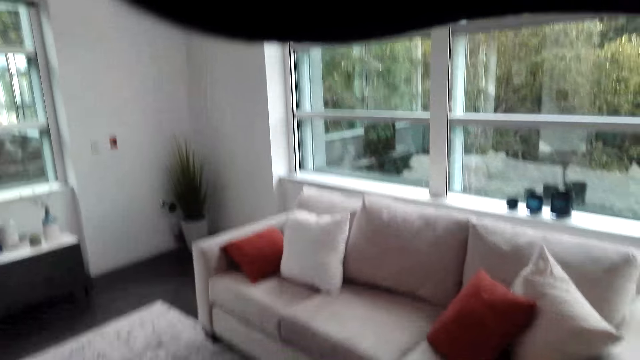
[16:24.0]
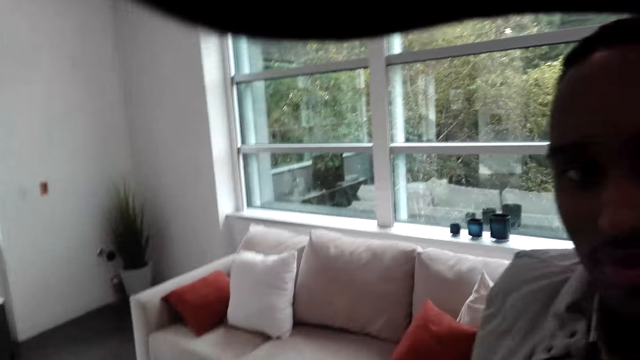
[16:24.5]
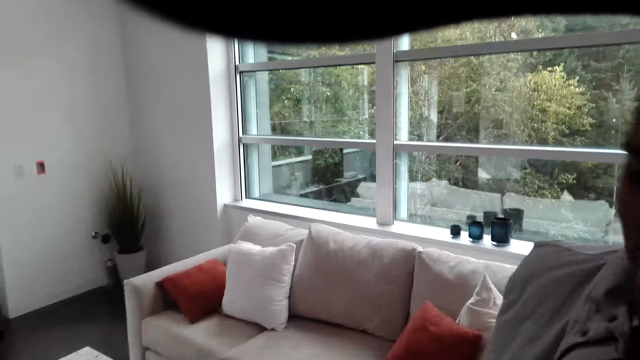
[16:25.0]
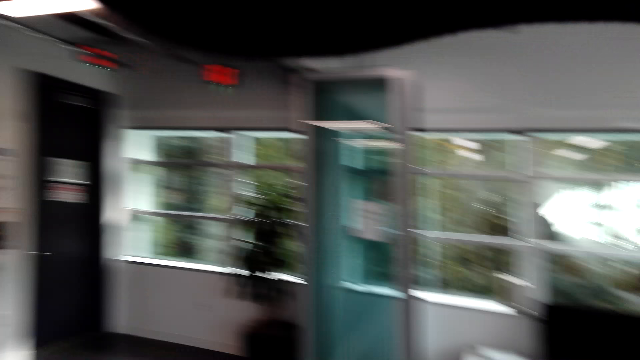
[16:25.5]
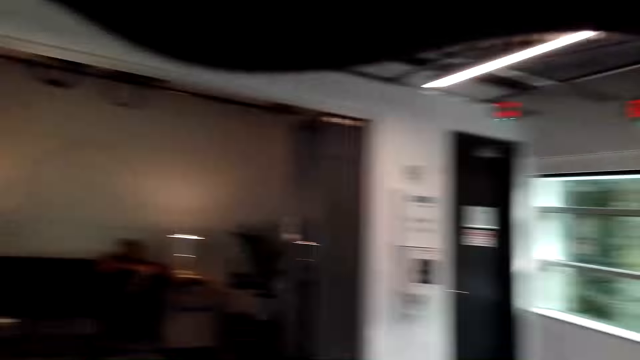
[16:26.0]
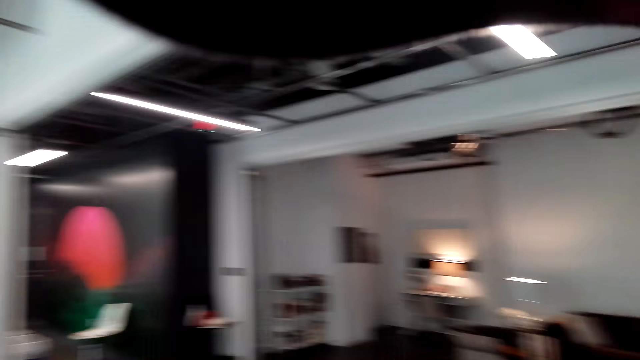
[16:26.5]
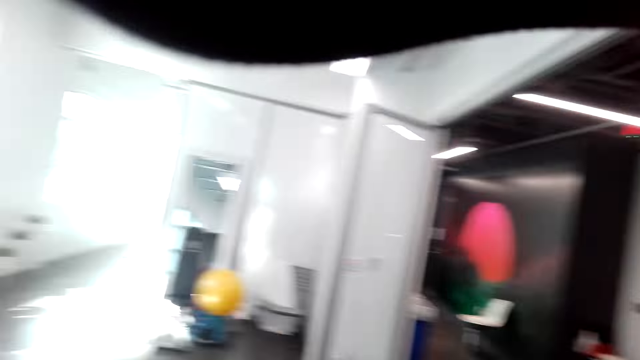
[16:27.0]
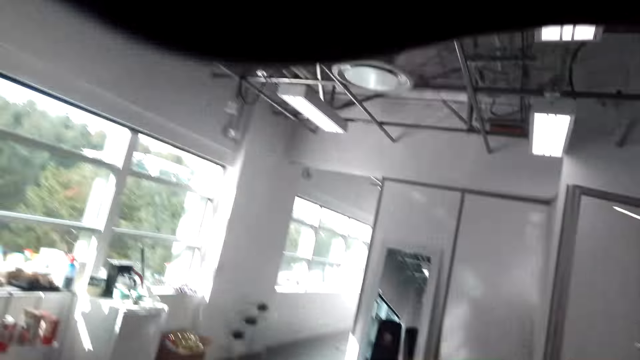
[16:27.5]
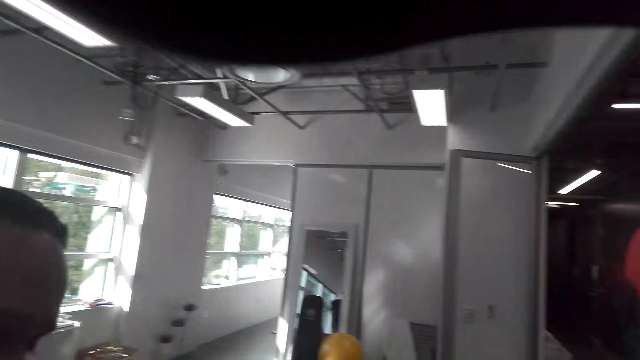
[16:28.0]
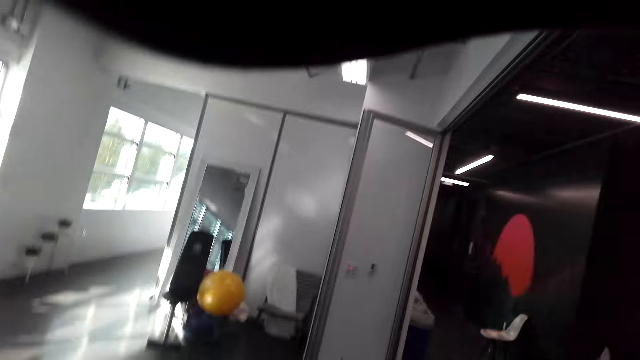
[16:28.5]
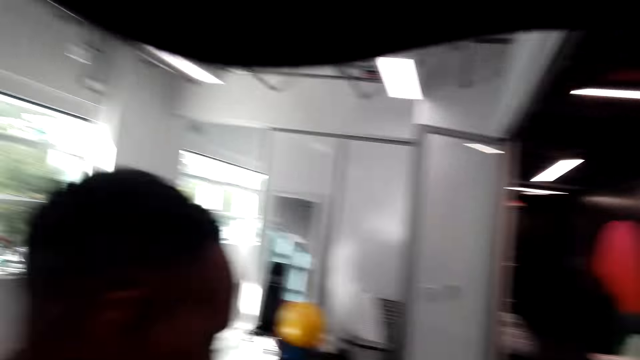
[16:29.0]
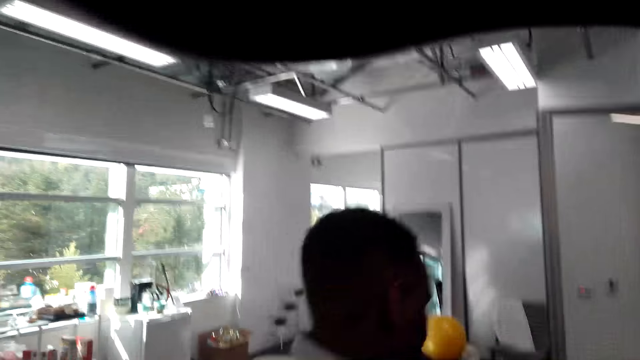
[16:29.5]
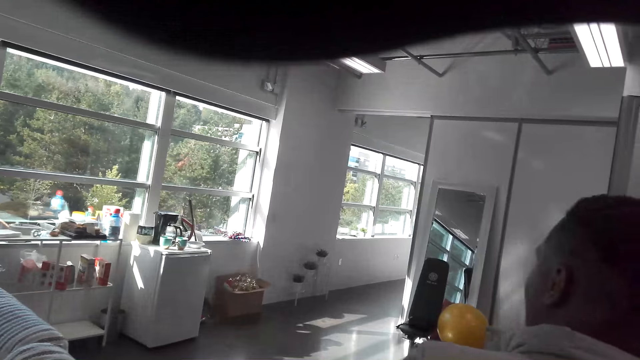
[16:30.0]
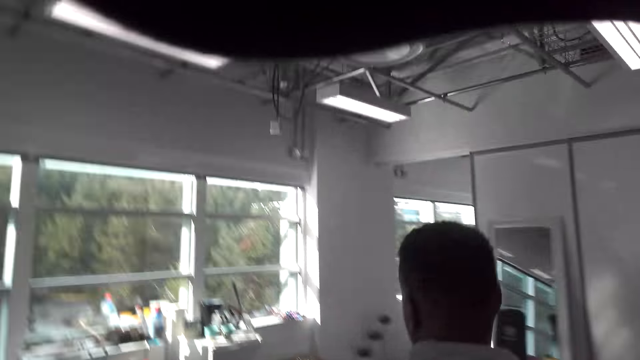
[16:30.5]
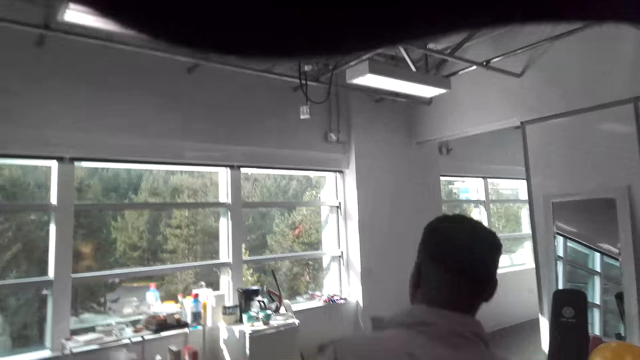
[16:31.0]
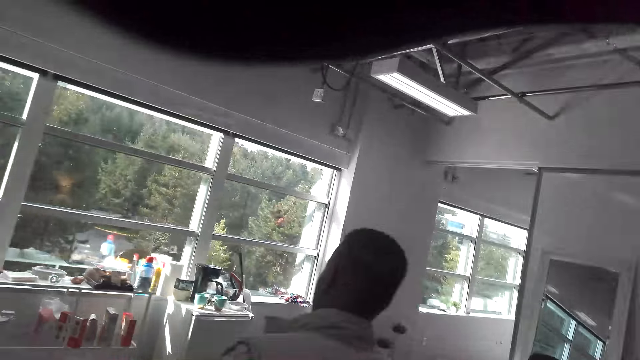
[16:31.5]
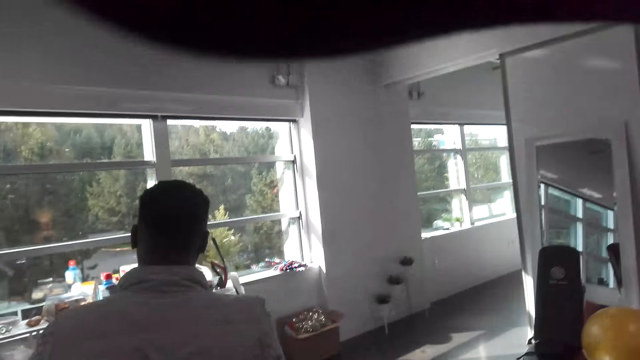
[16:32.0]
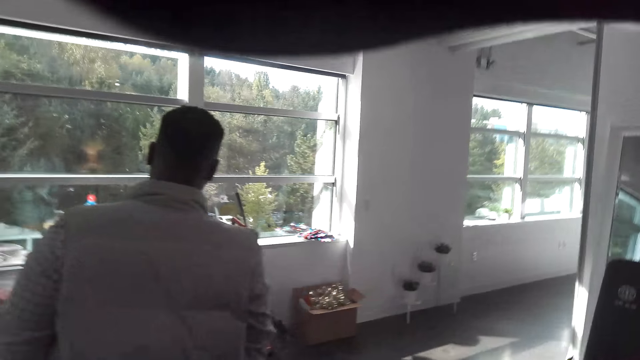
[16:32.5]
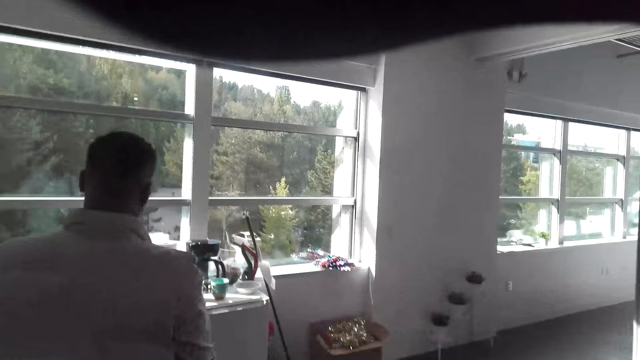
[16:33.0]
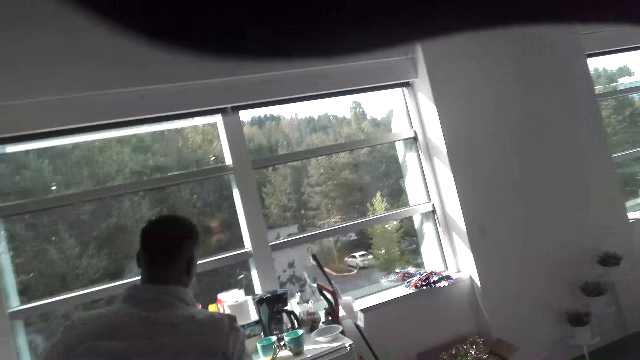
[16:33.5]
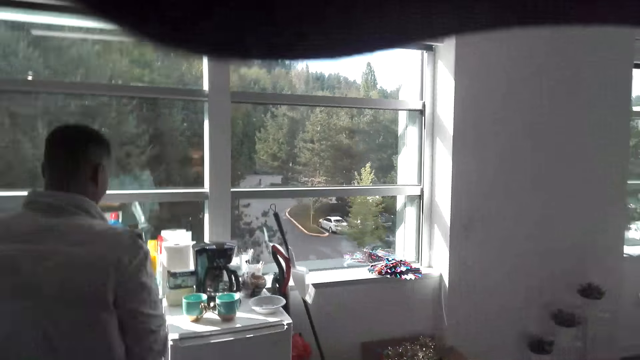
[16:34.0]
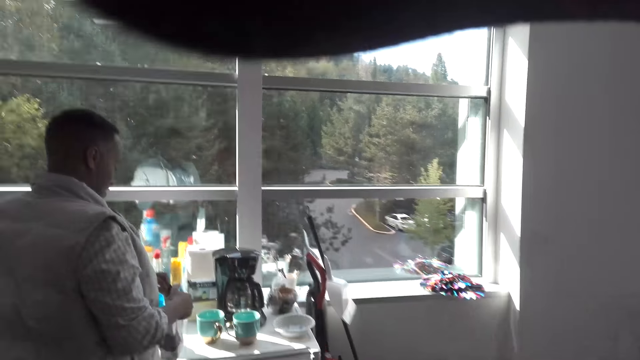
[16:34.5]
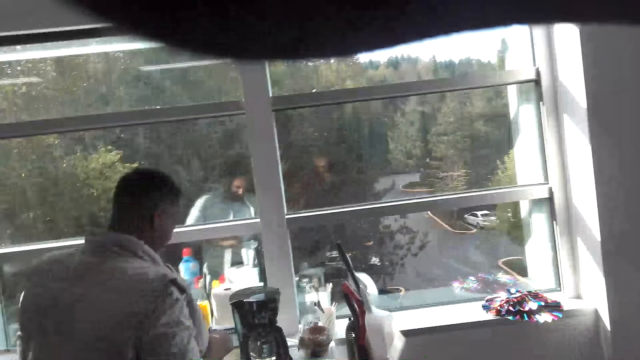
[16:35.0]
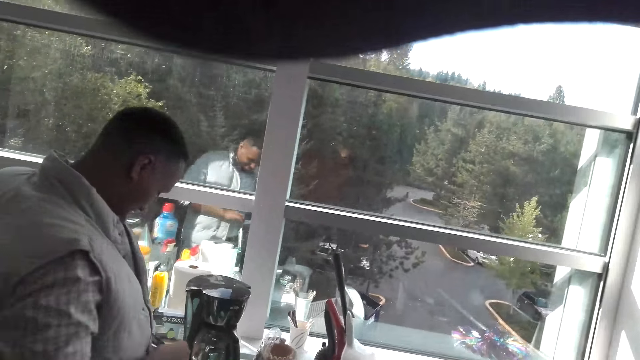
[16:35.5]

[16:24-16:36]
A man talks with the camera wearer. The man walks around. The camera wearer talks with the man. They walk around.

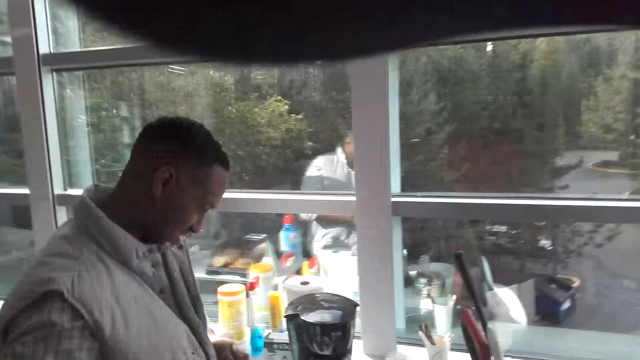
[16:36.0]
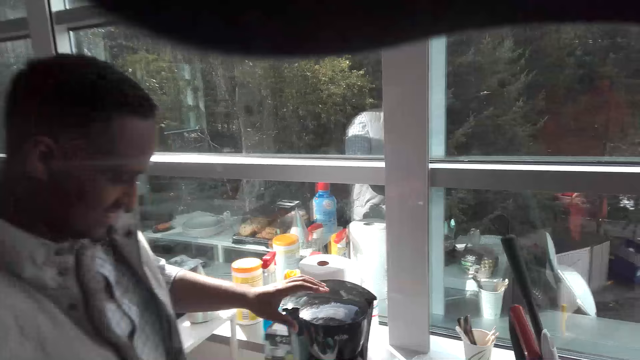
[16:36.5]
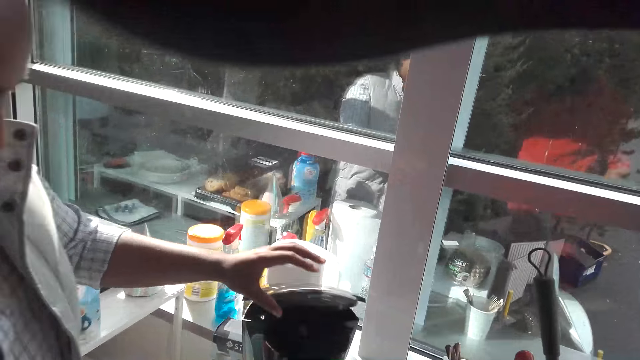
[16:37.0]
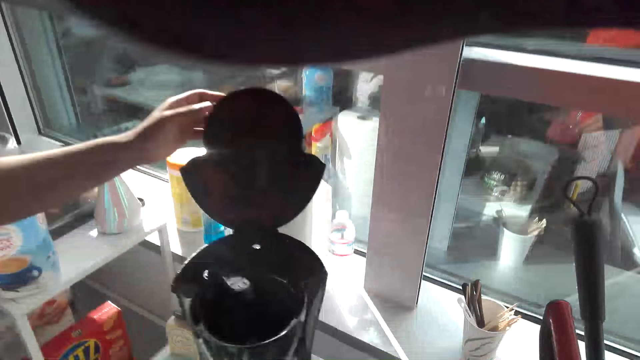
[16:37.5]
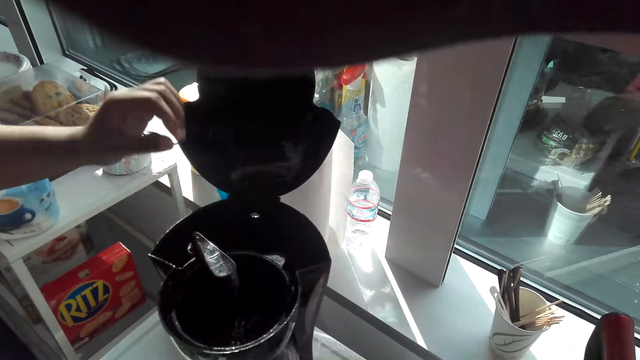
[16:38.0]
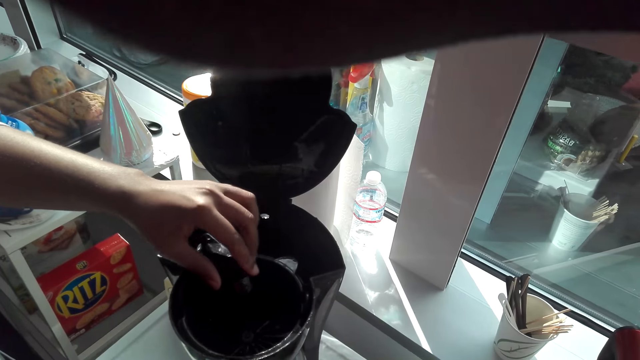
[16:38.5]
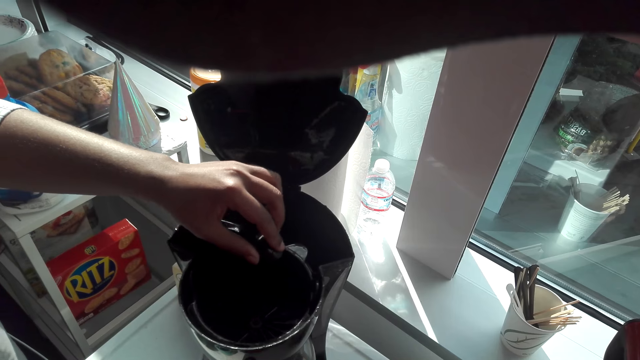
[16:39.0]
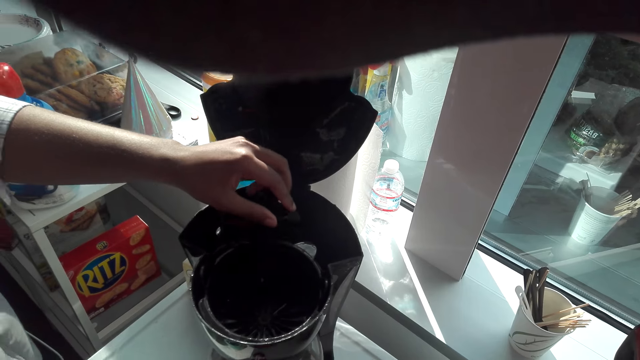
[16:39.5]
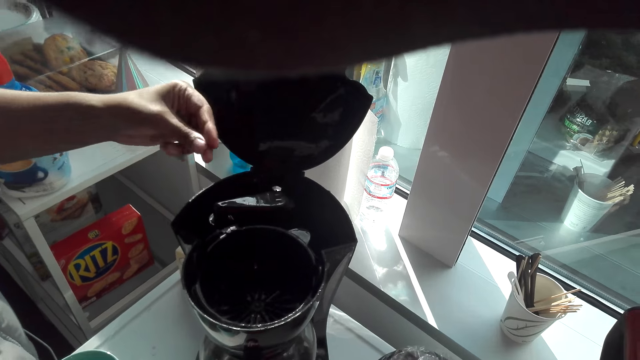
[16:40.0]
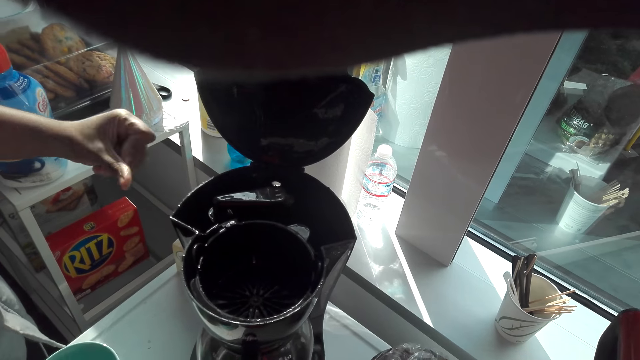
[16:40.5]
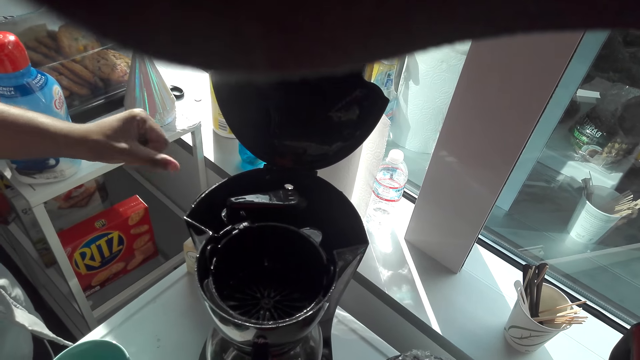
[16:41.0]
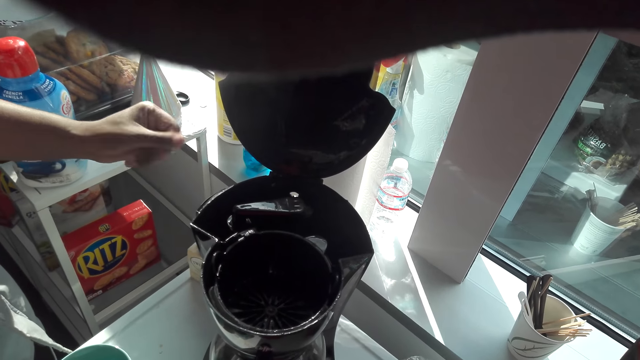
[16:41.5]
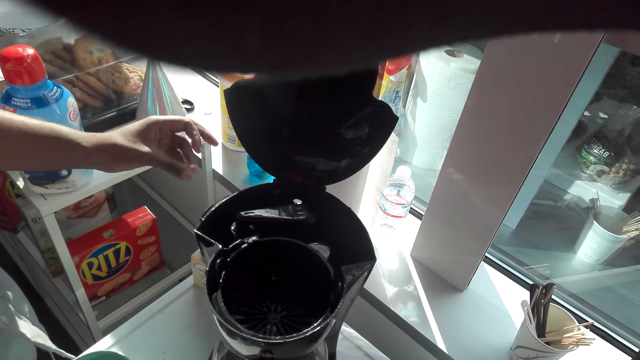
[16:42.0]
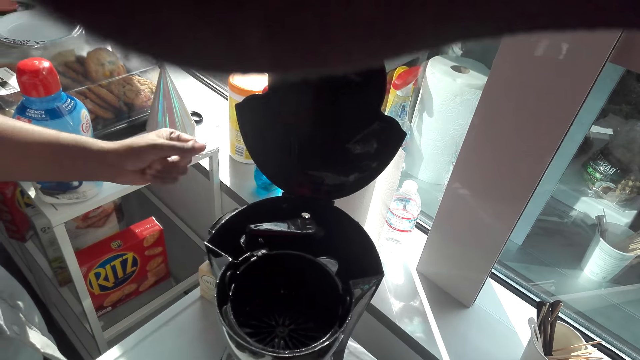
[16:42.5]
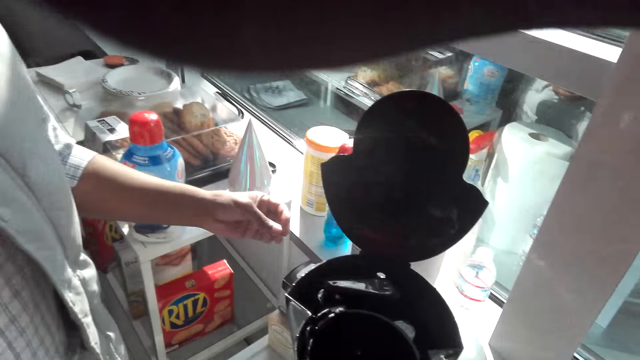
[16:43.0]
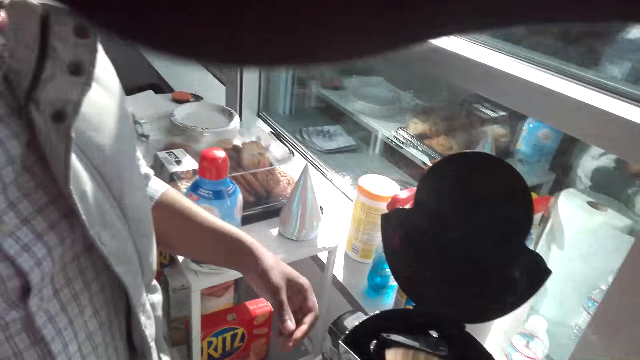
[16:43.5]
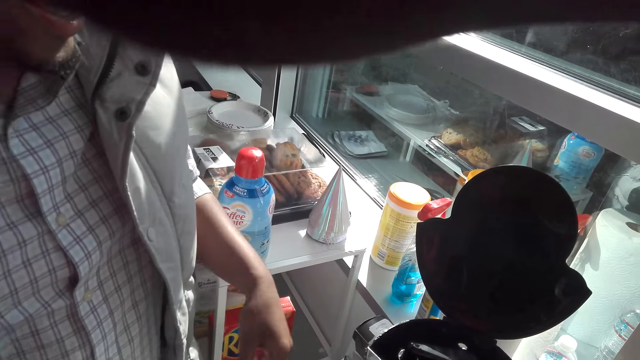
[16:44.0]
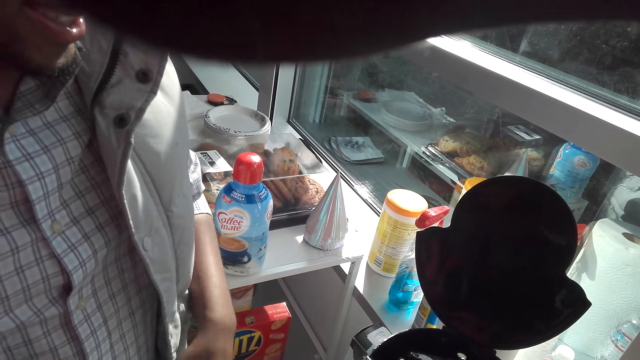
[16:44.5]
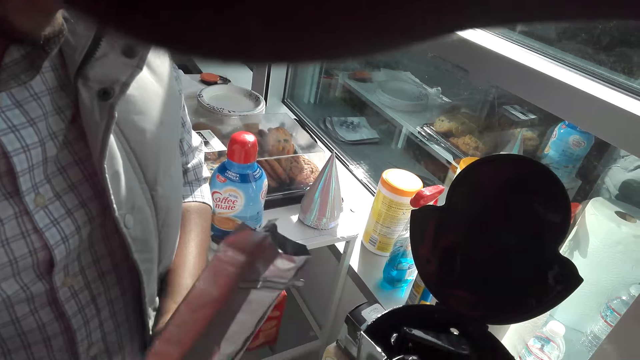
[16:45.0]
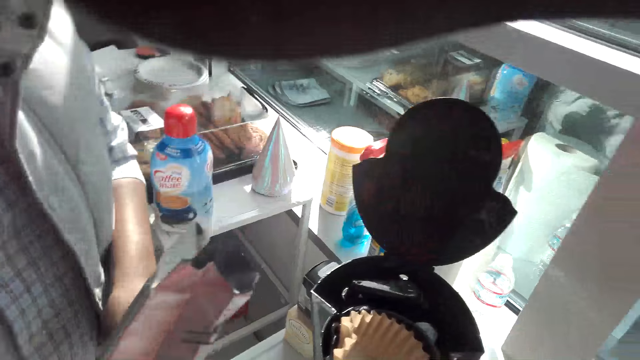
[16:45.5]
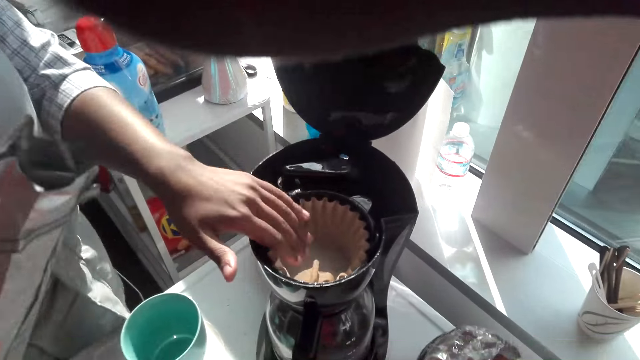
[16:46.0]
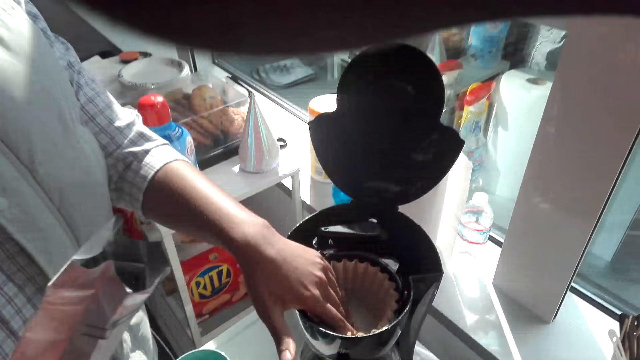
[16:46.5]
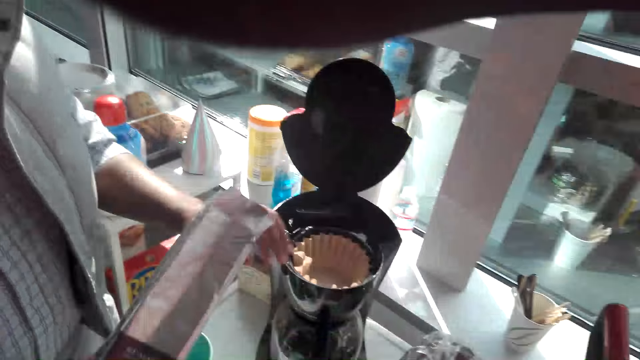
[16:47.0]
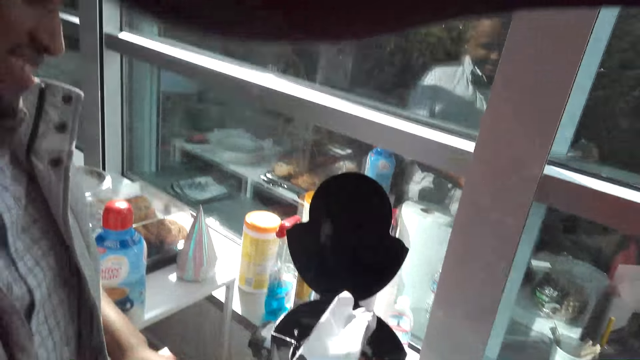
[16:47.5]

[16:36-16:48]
A man opens the coffee maker. The camera wearer talks with the man. The man snaps his fingers. The camera wearer looks around. They place the queen cake paper in the coffee maker. The man touches the queen cake paper and makes coffee.
